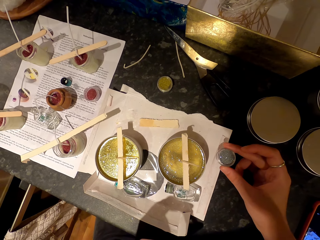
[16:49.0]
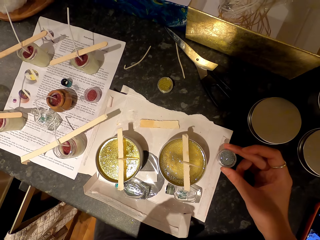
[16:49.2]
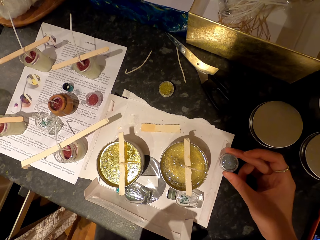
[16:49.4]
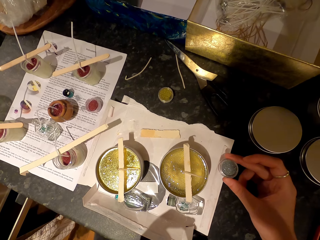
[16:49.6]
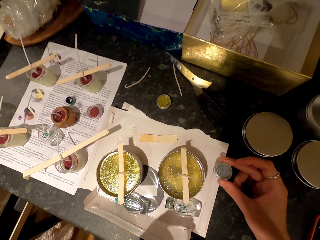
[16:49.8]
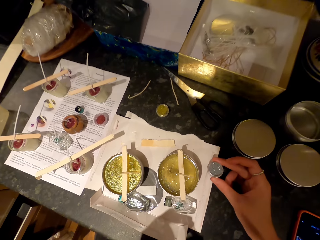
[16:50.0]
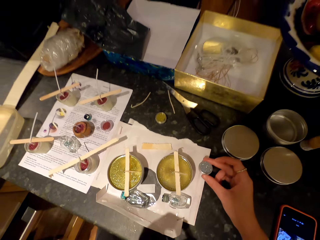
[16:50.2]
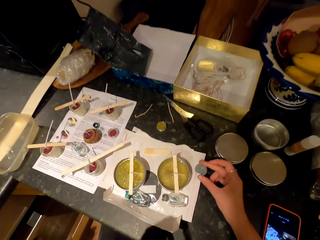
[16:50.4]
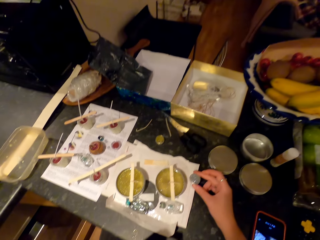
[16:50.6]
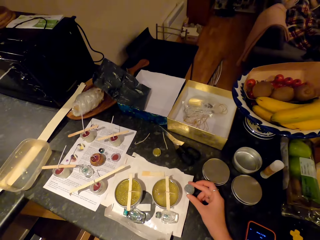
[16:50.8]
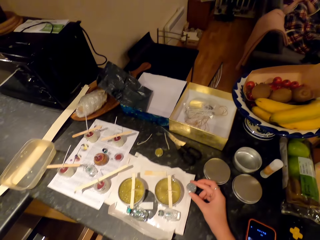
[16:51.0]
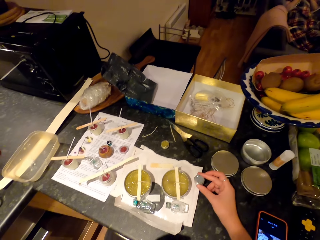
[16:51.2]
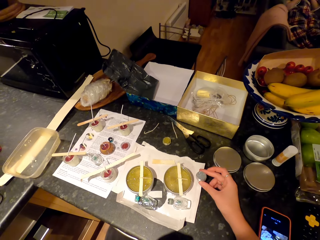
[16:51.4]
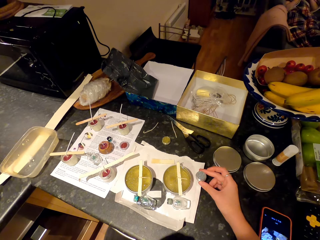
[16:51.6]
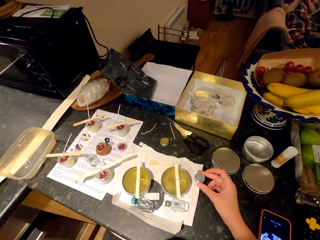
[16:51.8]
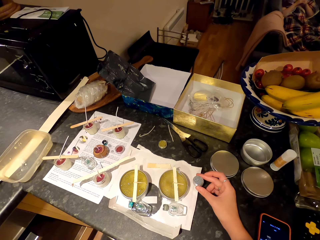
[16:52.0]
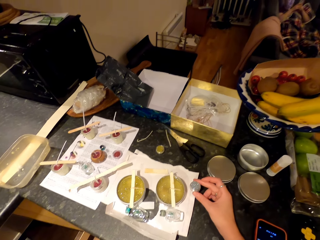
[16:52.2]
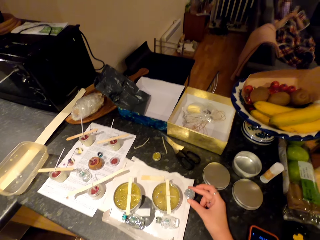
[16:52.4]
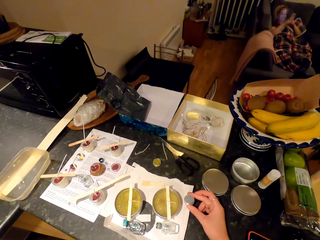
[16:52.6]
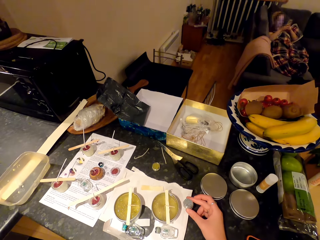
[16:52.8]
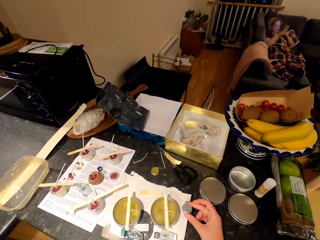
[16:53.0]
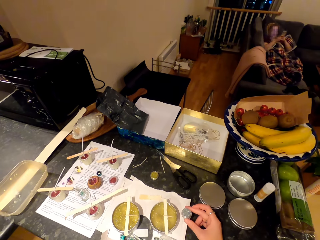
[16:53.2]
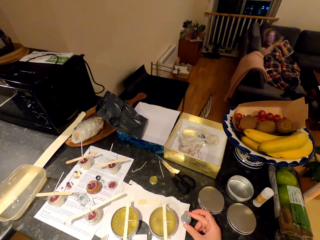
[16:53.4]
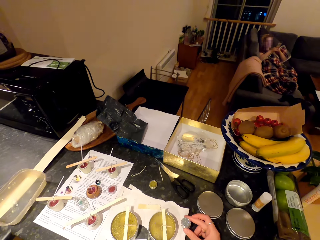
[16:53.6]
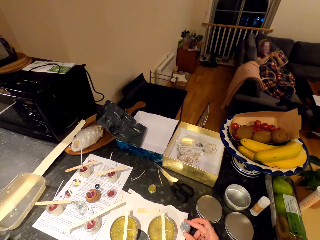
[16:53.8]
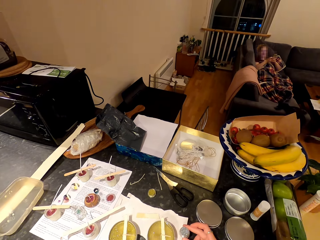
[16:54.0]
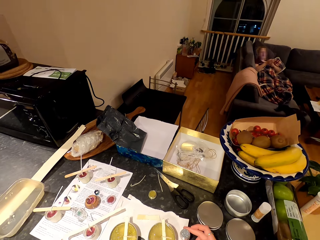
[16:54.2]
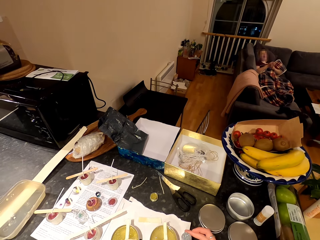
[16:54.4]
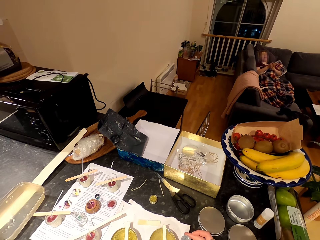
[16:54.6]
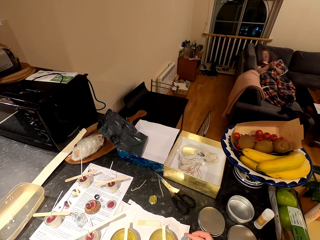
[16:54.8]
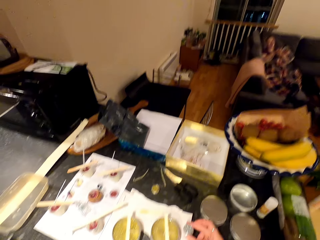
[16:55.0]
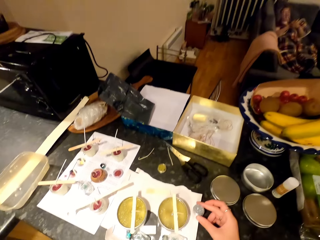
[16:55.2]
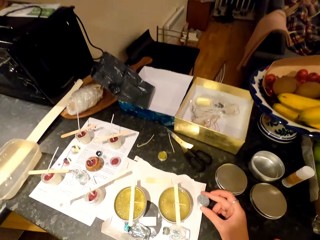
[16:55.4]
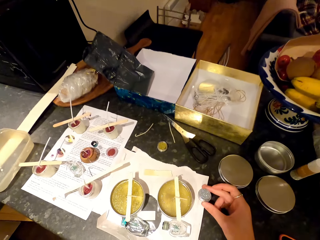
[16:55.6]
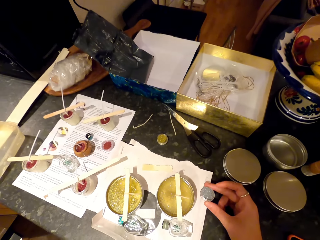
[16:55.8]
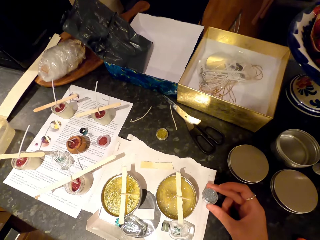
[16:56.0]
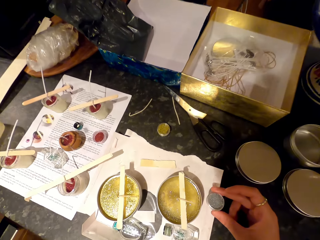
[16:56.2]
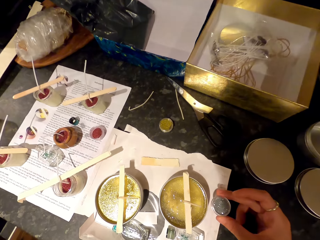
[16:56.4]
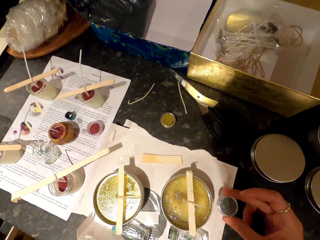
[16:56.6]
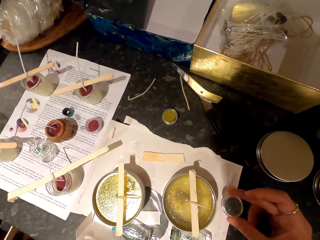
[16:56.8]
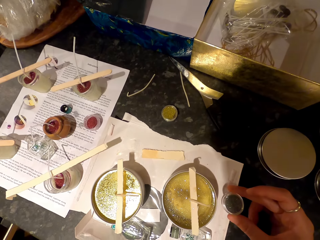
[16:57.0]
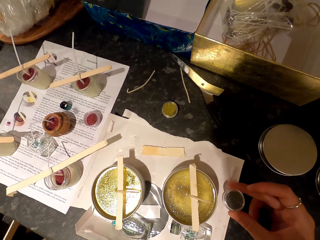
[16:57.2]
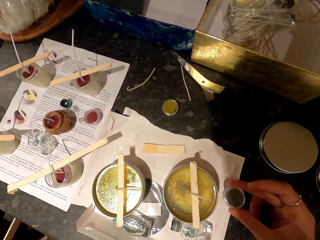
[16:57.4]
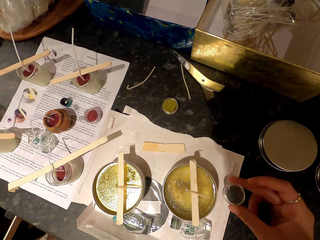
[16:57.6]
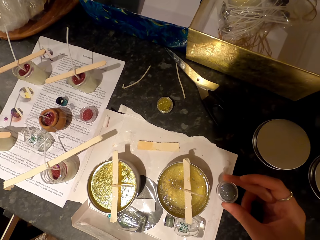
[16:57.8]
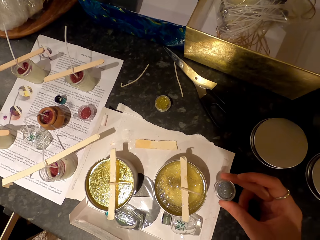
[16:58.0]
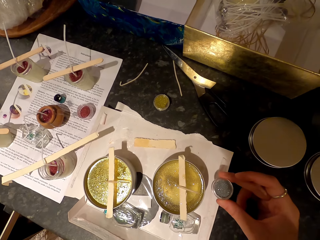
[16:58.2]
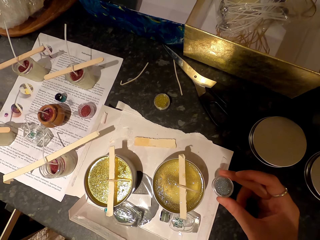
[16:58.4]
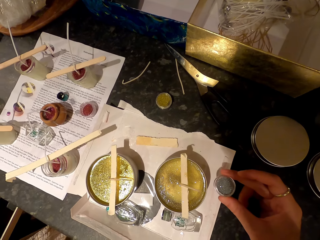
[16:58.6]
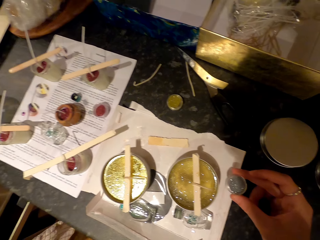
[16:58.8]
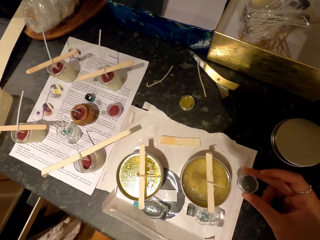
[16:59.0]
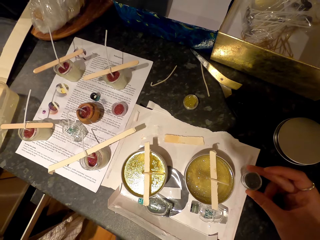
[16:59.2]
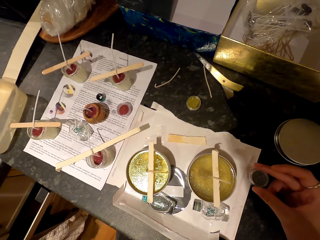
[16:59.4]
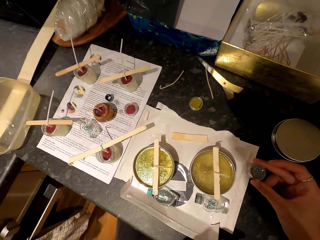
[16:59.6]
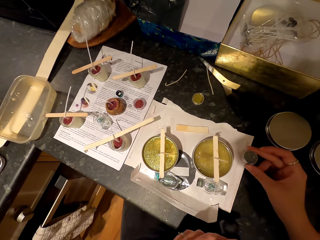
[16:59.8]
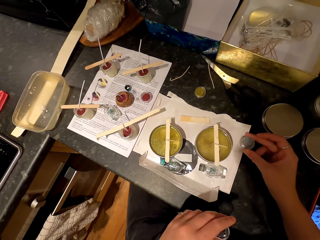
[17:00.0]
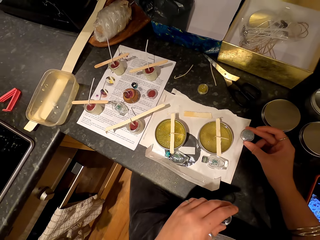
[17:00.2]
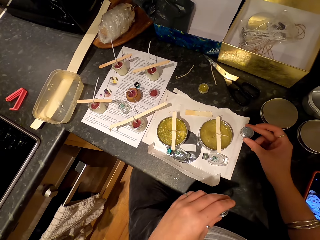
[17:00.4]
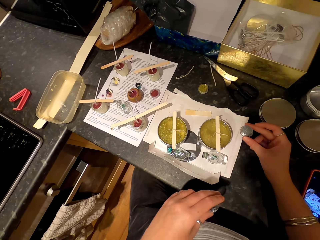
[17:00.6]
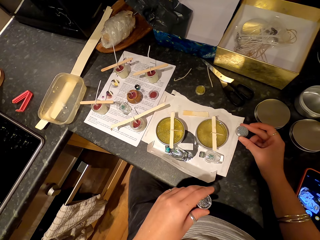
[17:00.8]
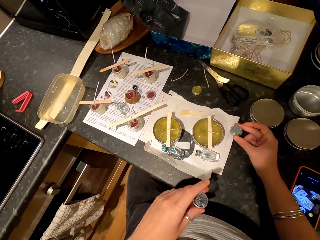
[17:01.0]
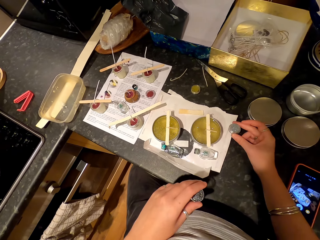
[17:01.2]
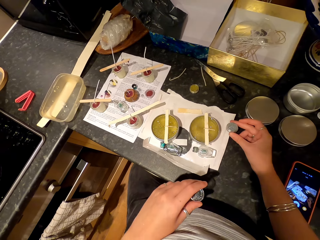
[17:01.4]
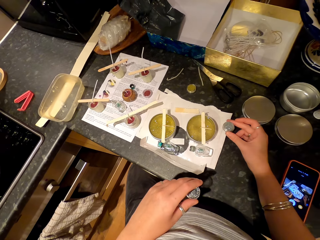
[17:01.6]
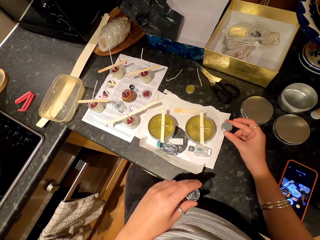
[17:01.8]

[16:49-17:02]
A woman relaxes on the couch. The camera wearer talks to the woman. They look at the wax.

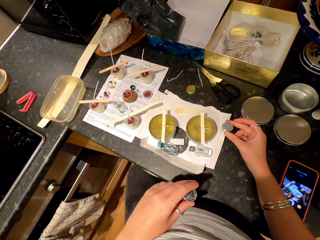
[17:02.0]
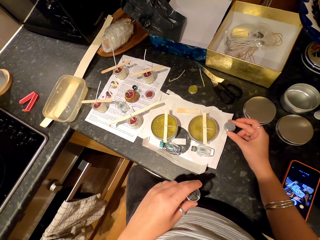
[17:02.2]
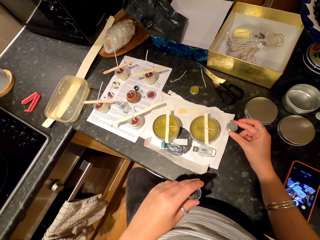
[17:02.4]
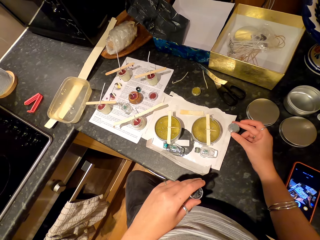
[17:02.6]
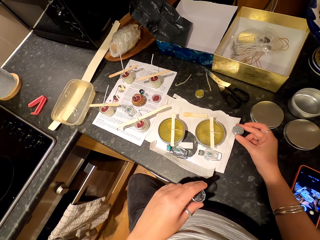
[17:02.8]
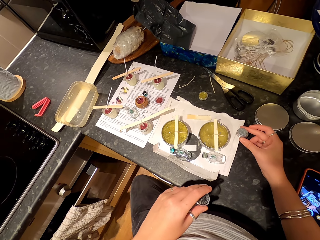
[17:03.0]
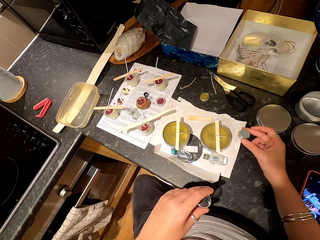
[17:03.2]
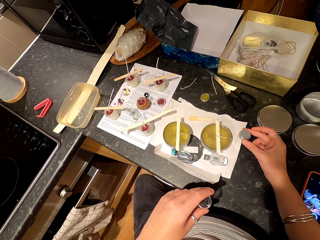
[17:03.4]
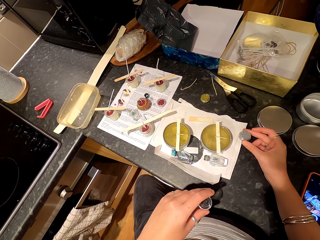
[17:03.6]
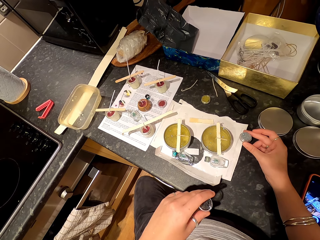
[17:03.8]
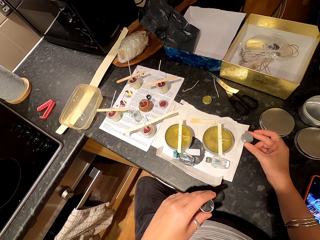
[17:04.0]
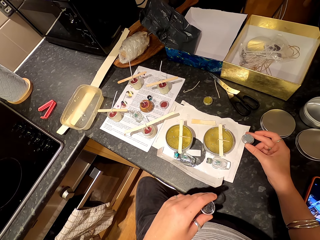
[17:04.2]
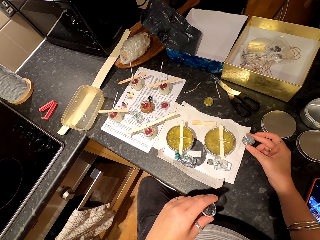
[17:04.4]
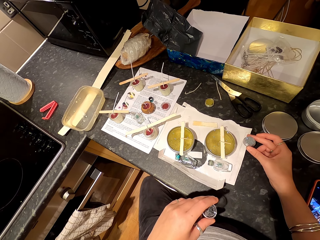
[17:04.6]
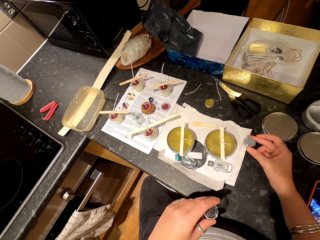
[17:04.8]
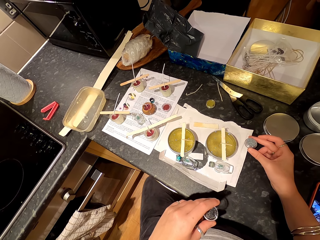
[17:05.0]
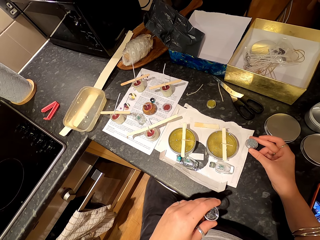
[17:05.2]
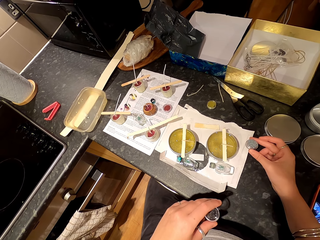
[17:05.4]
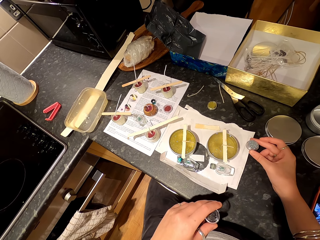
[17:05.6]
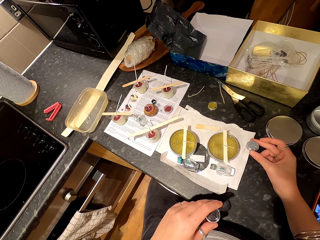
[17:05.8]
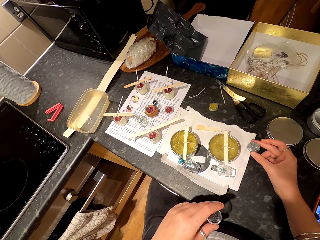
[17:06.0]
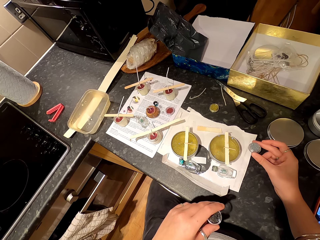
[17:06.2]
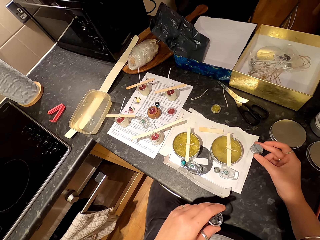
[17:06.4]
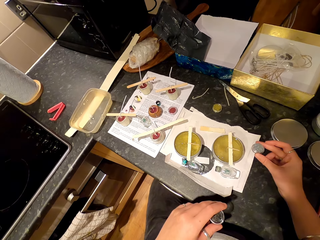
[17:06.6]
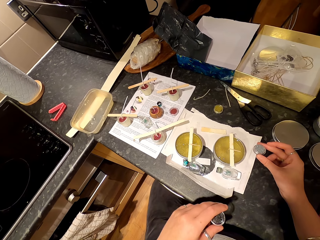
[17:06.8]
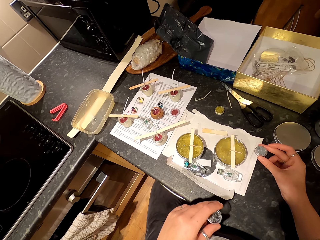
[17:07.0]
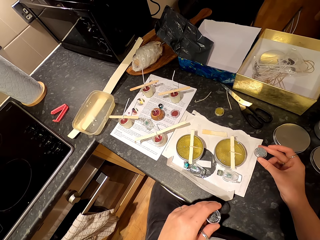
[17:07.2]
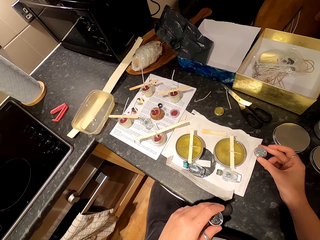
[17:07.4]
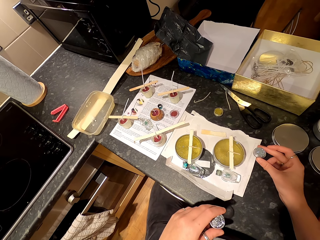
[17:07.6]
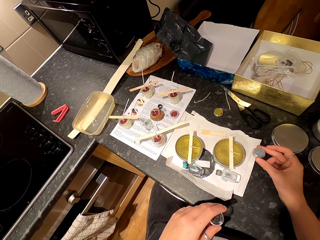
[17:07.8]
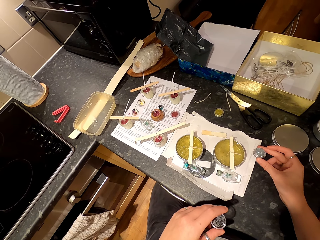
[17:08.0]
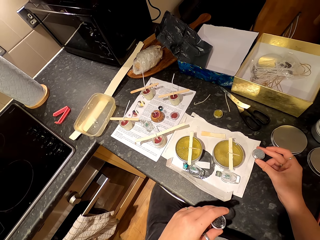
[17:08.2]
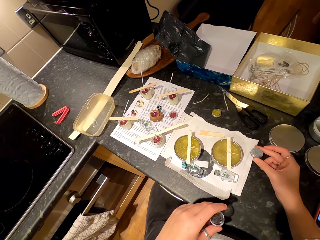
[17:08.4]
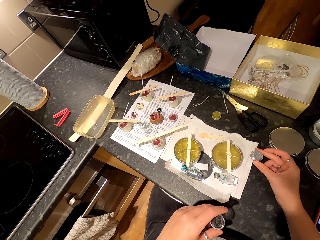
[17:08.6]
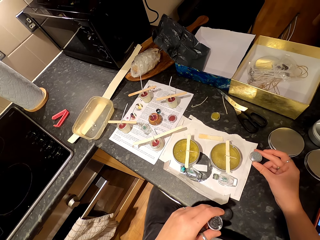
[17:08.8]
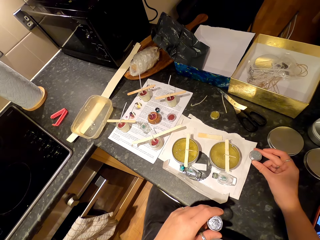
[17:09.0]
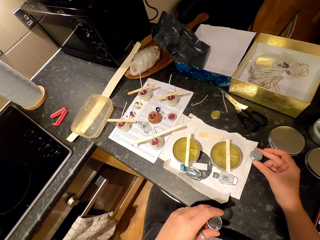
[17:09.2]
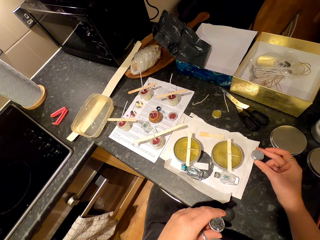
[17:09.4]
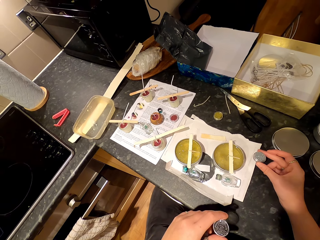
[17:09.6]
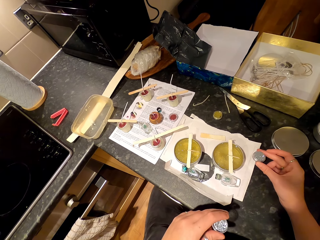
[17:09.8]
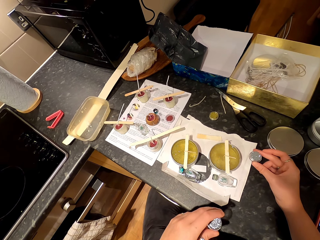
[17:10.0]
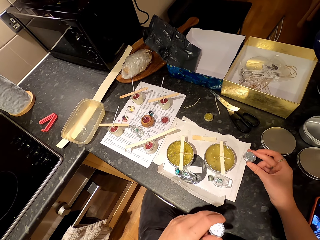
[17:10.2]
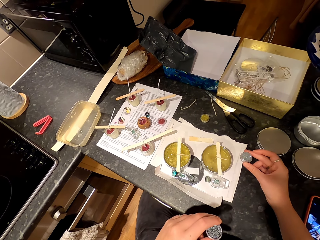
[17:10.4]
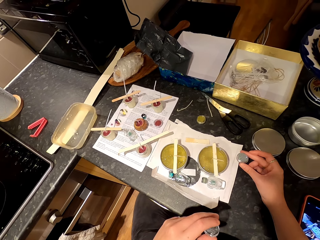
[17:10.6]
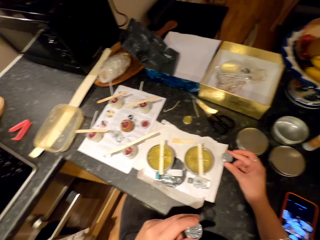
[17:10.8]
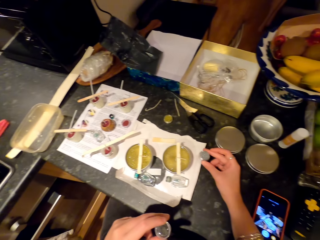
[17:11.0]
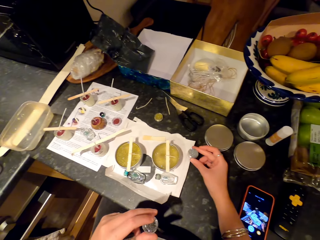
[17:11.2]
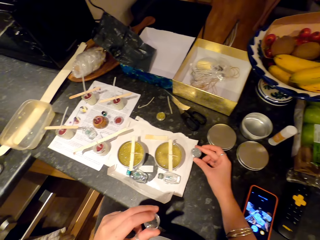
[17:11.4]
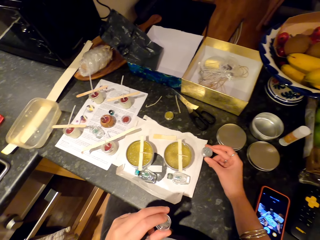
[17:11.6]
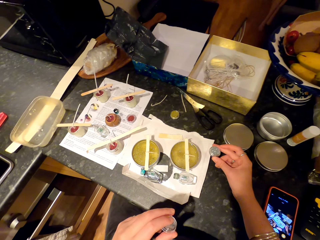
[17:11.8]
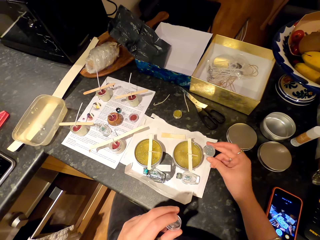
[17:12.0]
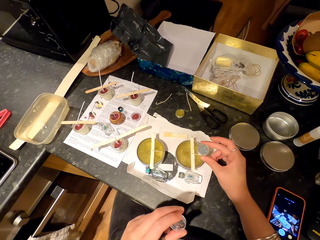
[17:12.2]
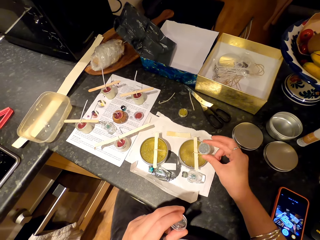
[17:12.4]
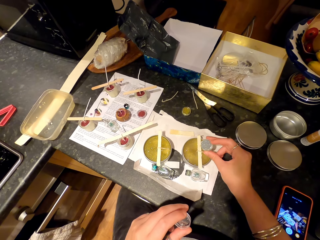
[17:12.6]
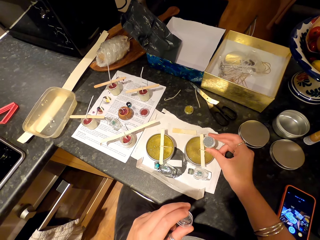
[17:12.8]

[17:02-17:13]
The camera wearer puts something in the candle container.
